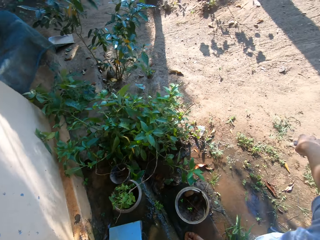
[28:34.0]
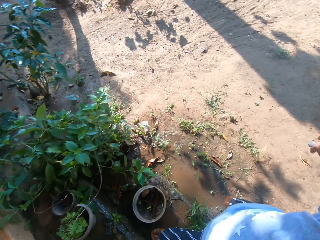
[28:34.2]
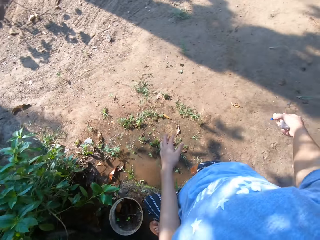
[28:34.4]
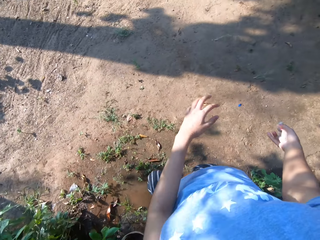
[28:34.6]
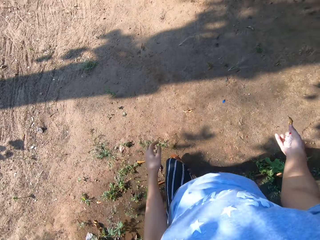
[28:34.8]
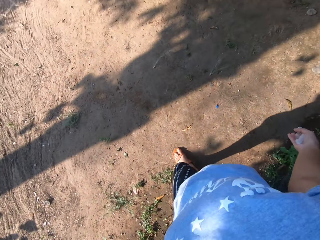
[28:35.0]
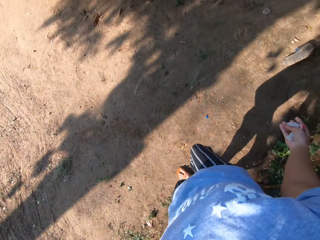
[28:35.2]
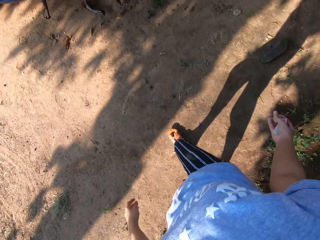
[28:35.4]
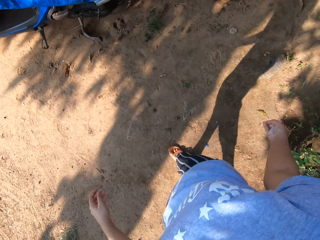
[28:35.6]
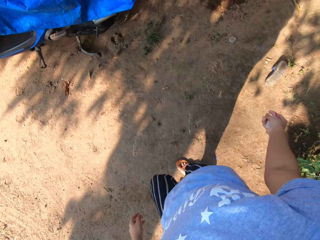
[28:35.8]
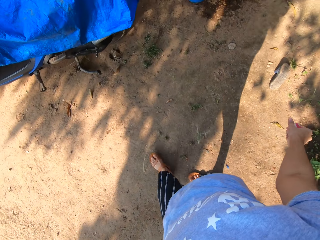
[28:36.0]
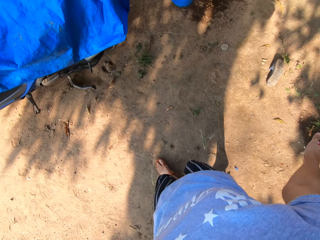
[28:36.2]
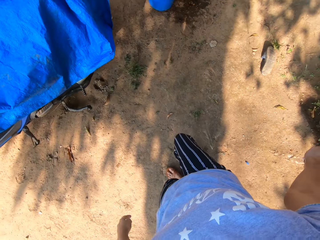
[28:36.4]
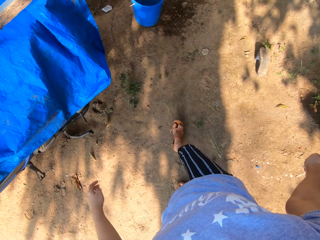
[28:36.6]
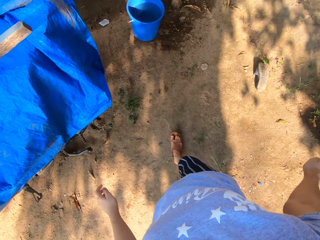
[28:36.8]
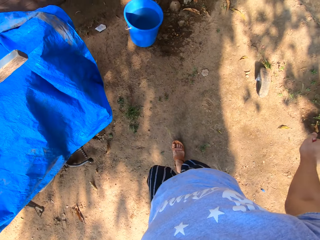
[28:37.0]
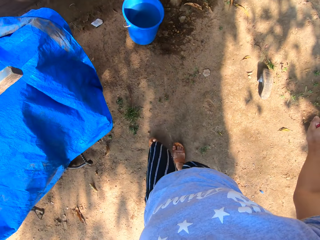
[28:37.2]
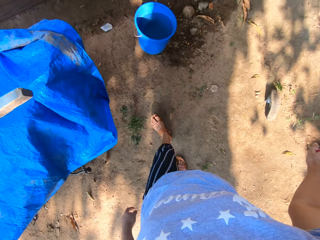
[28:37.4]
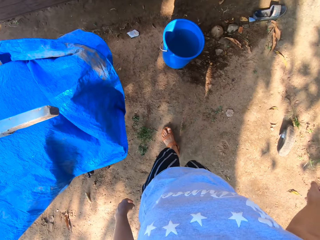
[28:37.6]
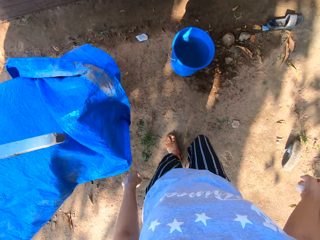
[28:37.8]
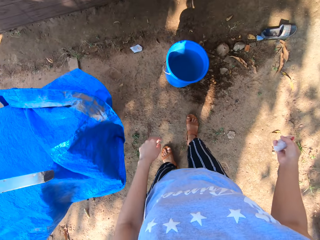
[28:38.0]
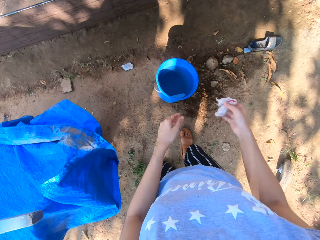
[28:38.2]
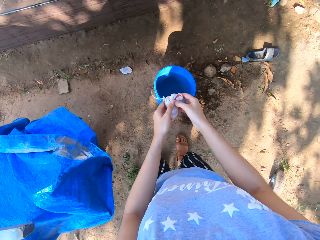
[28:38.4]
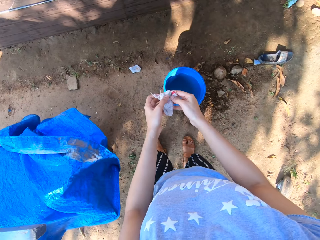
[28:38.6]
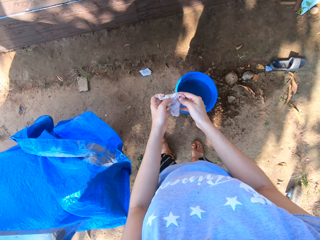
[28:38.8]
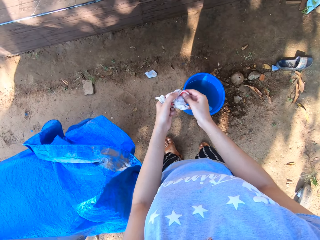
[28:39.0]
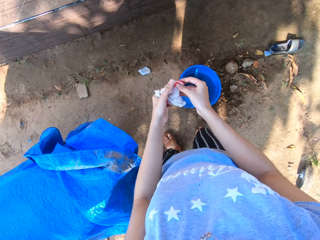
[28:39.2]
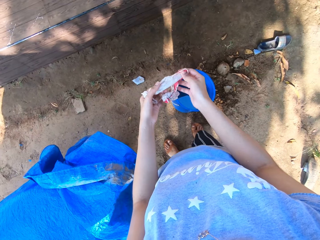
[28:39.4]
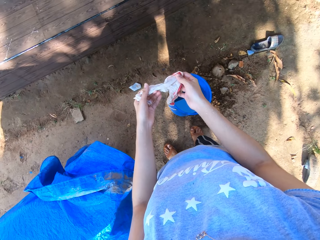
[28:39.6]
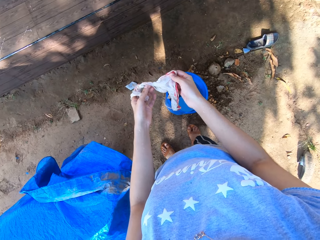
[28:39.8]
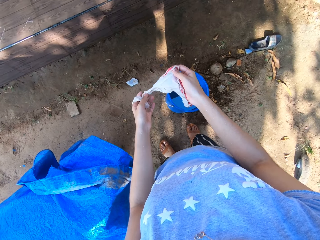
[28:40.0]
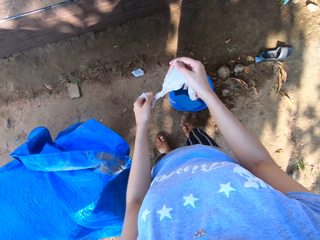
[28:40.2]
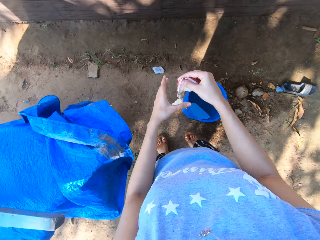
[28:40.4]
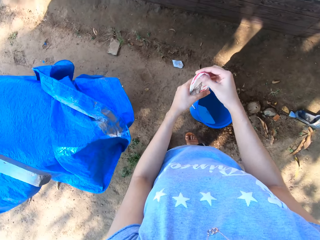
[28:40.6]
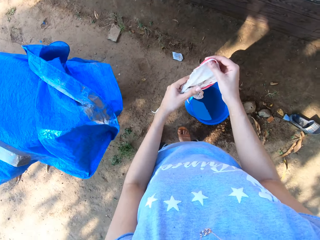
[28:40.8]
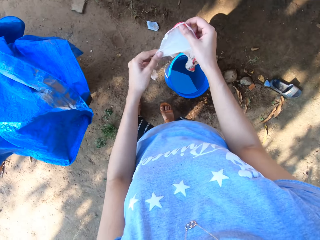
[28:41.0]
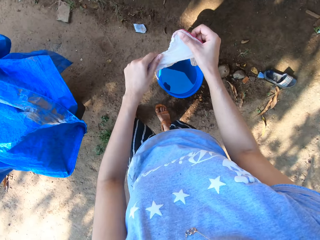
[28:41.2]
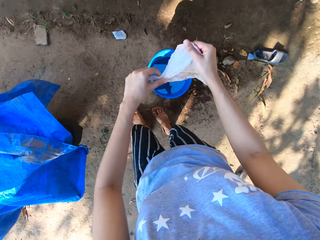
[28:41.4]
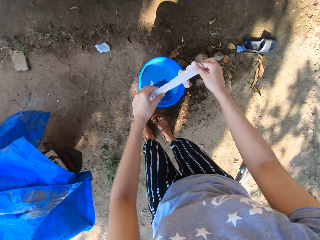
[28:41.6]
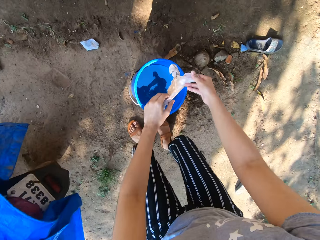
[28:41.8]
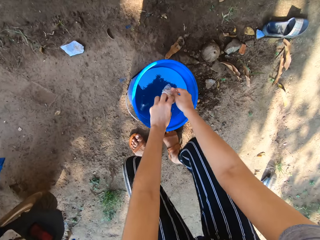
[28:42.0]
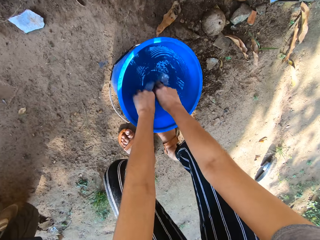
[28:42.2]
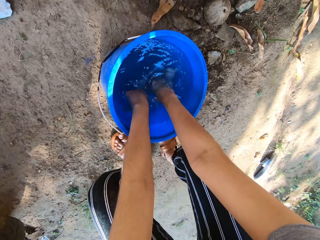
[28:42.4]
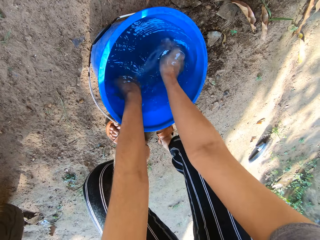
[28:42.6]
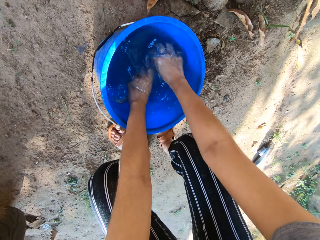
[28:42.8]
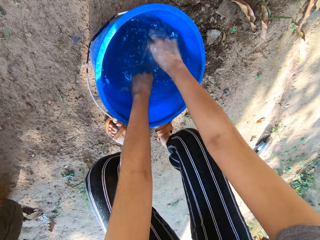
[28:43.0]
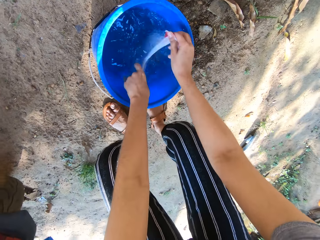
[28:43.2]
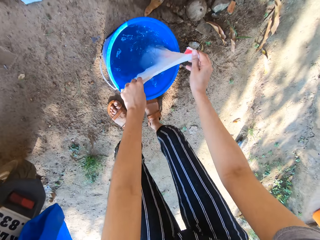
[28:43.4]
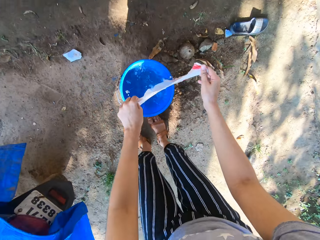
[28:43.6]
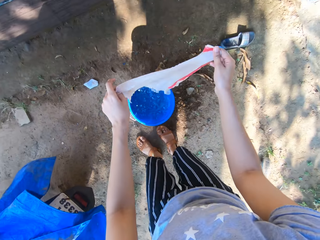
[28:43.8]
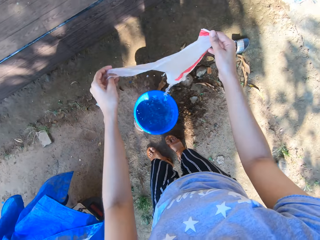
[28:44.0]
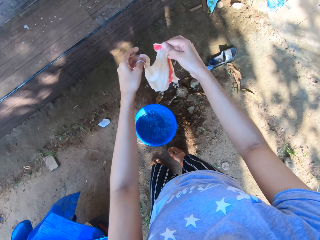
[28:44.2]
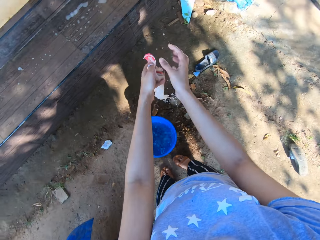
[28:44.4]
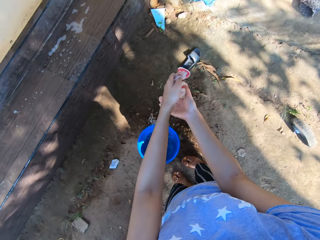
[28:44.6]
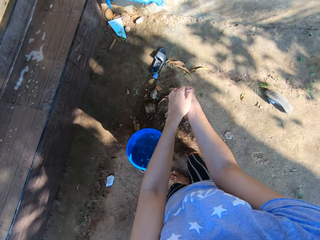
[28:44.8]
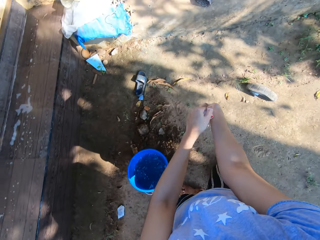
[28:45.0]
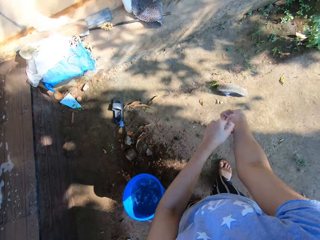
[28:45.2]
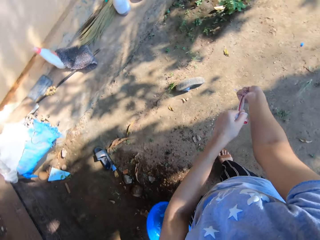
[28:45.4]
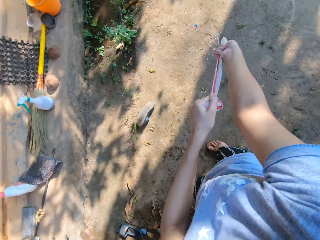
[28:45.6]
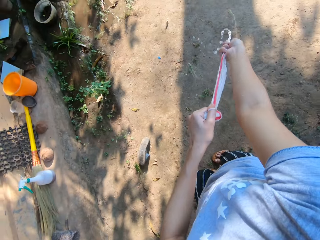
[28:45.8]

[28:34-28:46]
The camera wearer walks towards a blue bucket of water. She walks towards the motorbike cover. She squeezes out water from the cloth with her right hand. She unfolds the cloth with her hands. She dips the cloth into the blue bucket of water with her hands and washes the cloth in the water with her hands. She removes the cloth in the water. She squeezes out water from the cloth with her hands.

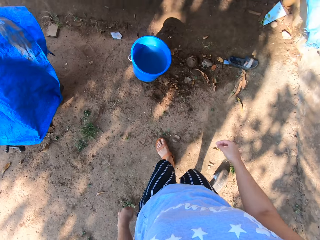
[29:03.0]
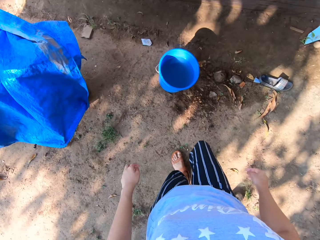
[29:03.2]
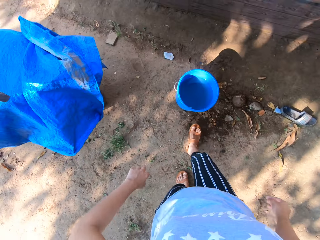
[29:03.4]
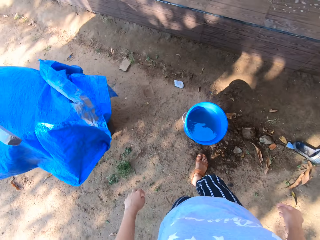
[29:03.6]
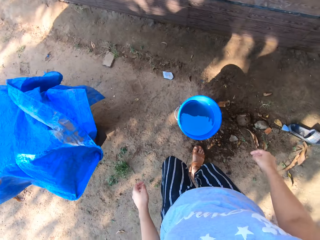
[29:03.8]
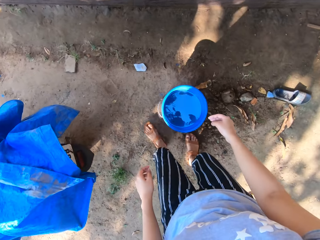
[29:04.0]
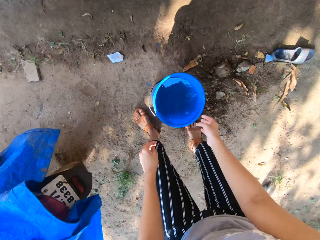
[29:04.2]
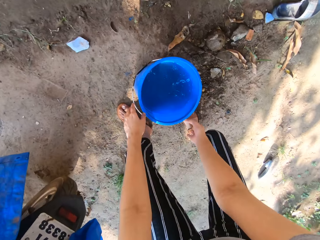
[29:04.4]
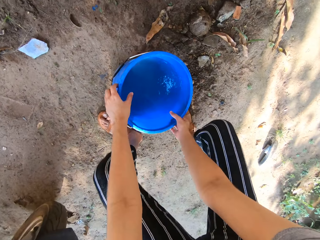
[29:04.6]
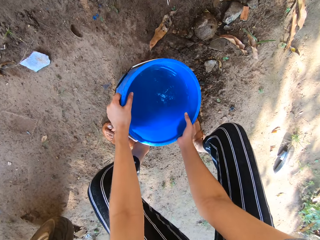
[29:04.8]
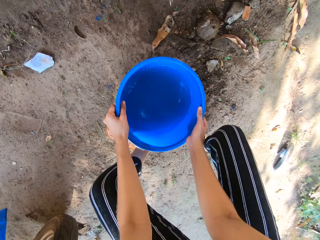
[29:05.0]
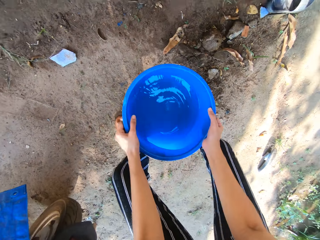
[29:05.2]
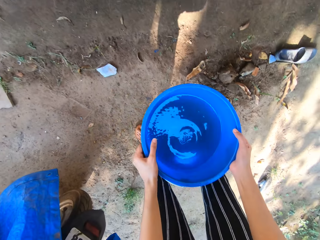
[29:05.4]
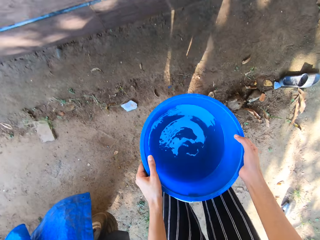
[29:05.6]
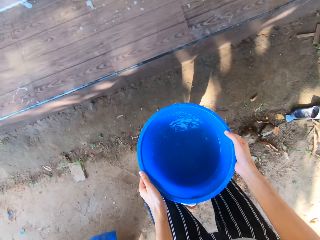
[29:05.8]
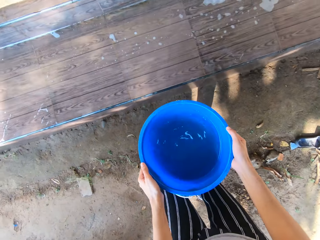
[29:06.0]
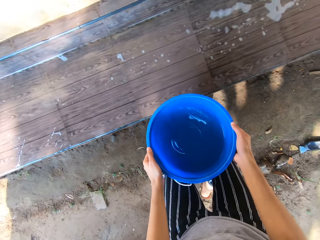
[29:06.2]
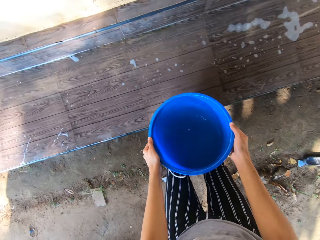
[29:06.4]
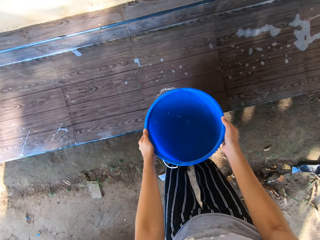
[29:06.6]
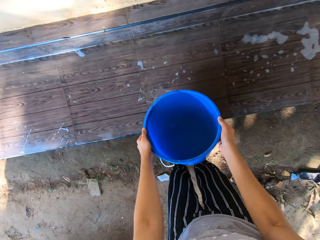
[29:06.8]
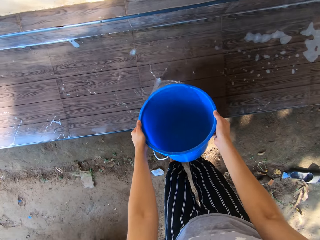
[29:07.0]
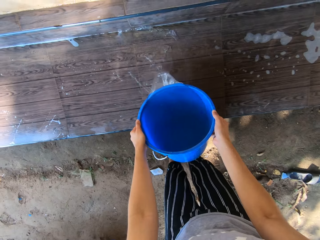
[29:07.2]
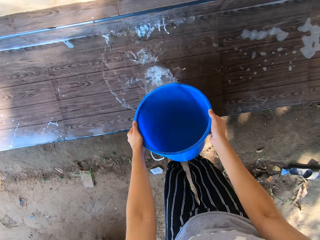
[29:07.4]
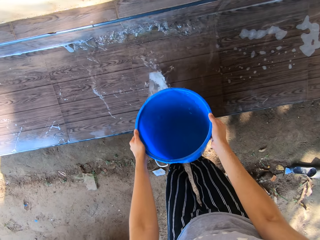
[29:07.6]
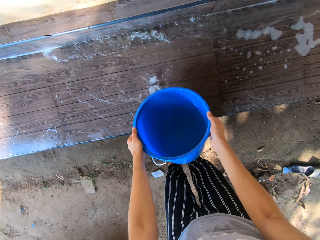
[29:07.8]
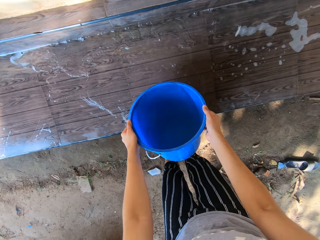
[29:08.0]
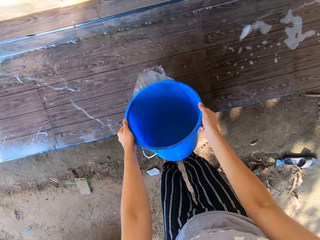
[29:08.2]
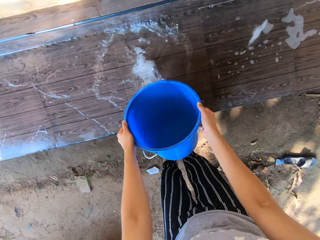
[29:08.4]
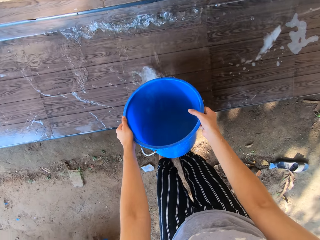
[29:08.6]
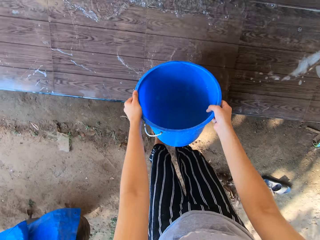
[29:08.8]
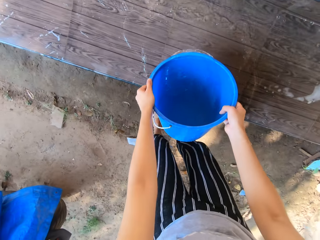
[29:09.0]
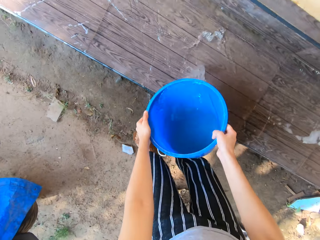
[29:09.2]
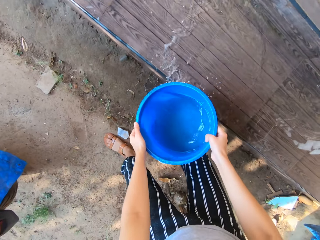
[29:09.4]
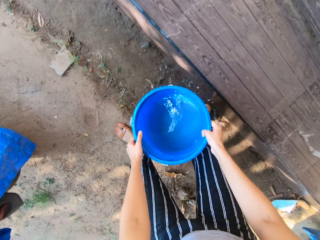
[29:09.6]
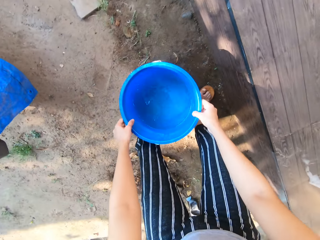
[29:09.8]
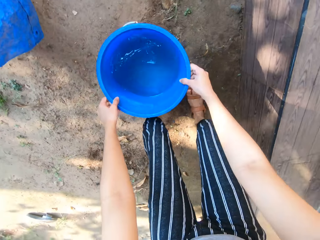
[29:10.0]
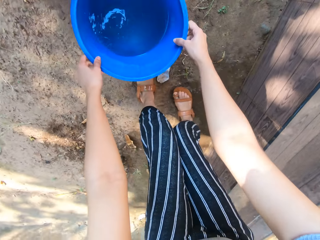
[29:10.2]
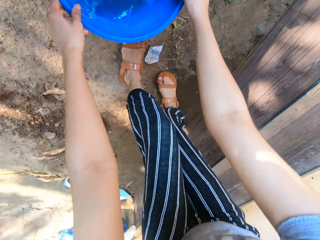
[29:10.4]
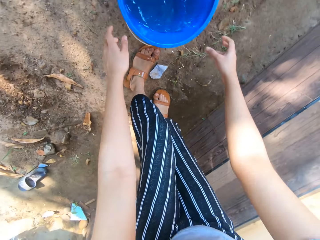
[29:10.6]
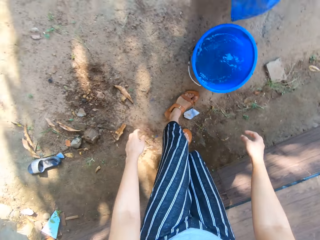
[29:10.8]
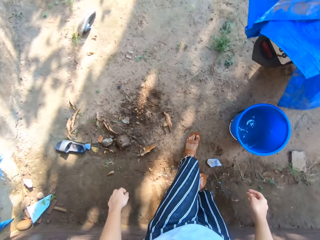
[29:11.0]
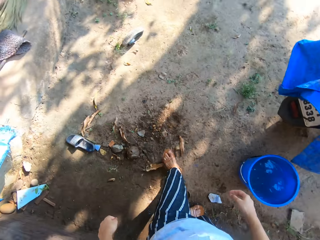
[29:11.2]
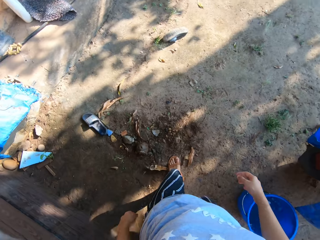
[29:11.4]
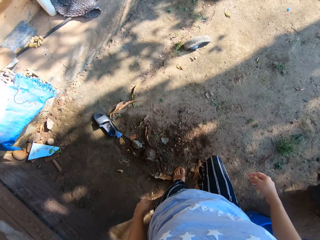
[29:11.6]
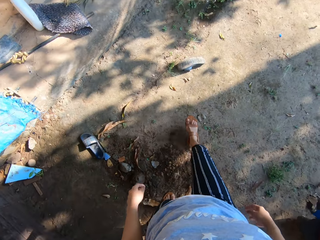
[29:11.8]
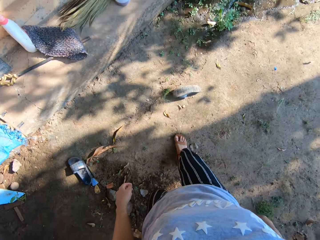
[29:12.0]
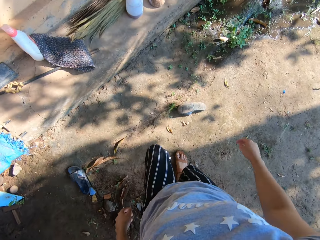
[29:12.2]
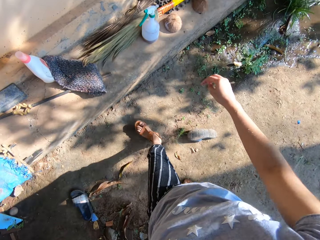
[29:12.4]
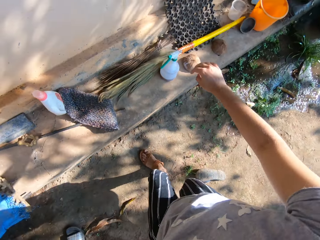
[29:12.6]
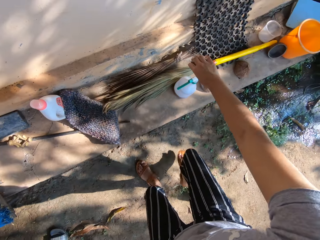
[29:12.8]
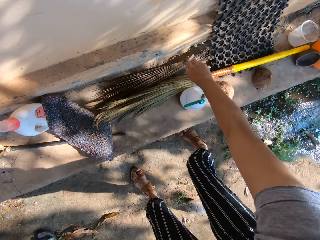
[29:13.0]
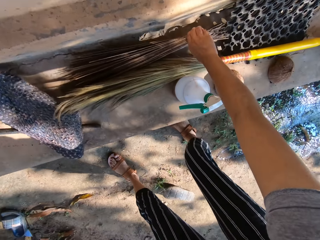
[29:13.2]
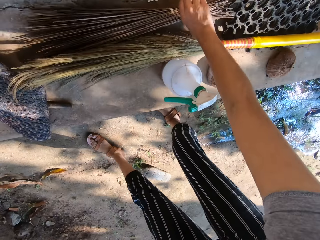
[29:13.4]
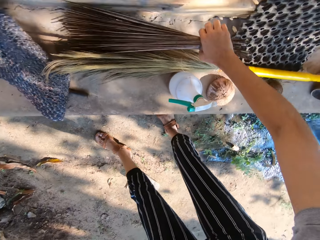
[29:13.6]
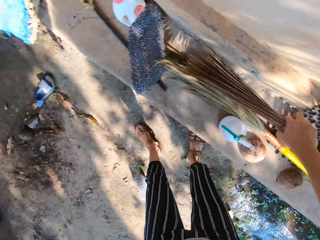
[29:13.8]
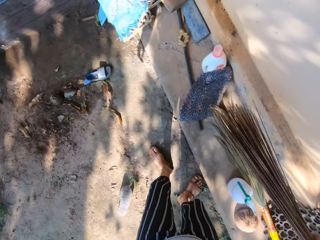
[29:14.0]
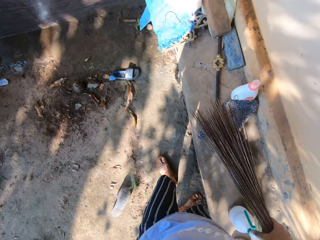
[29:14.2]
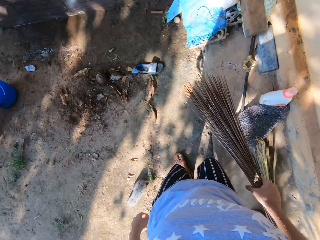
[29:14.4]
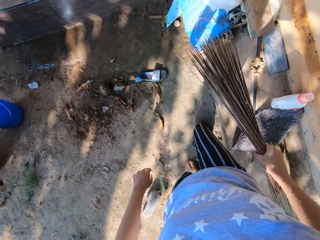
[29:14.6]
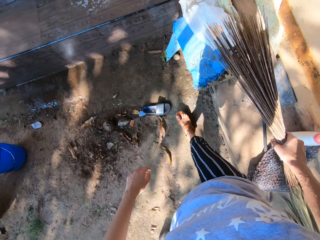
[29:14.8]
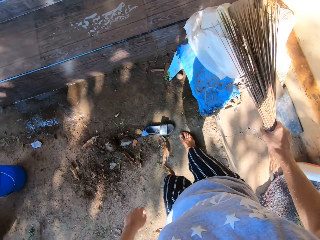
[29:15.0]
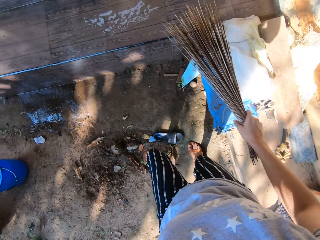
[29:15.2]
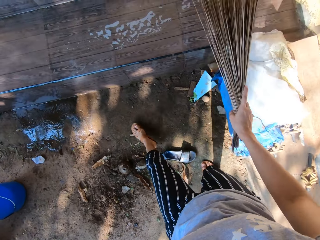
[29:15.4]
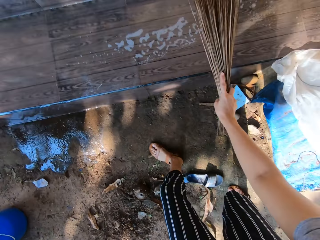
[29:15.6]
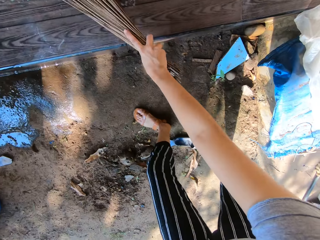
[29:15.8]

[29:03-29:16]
The camera wearer lifts up the blue bucket of water from the ground with her hands. She carries the bucket with water. She pours water from the blue bucket in her hands on the tiled step. She drops the blue bucket of water on the ground with her hands. She walks towards a broom on a concrete block. She picks up the broom from the concrete block with her right hand. She walks towards the tiled steps with the broom in her right hand.
